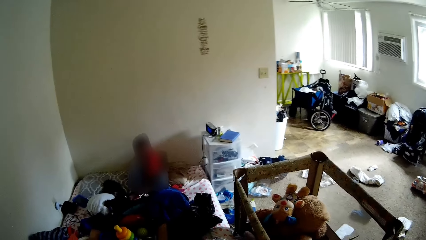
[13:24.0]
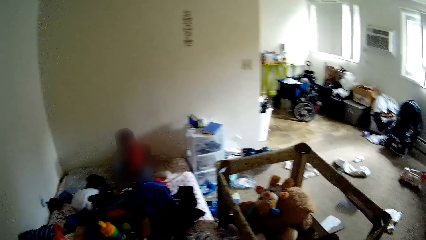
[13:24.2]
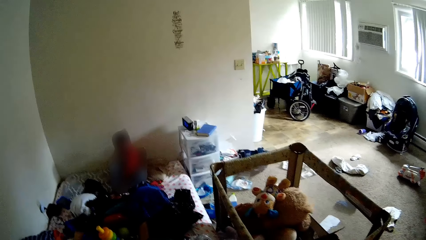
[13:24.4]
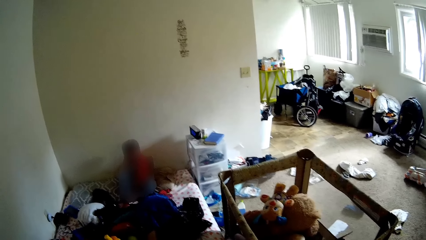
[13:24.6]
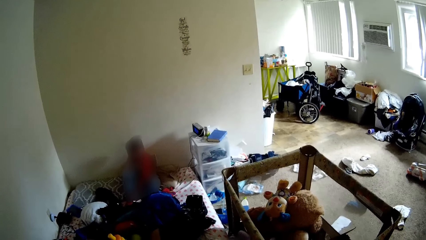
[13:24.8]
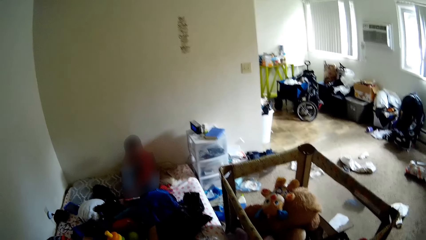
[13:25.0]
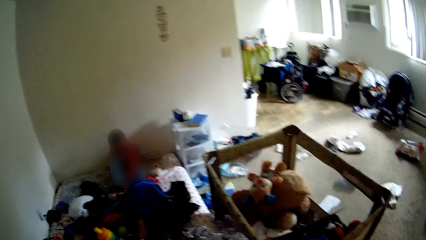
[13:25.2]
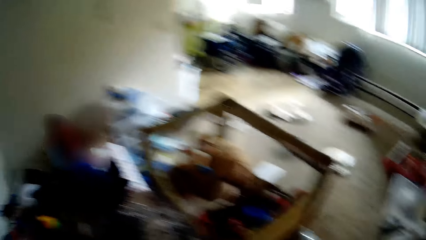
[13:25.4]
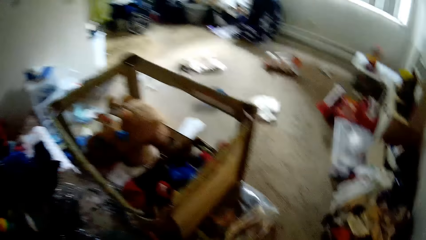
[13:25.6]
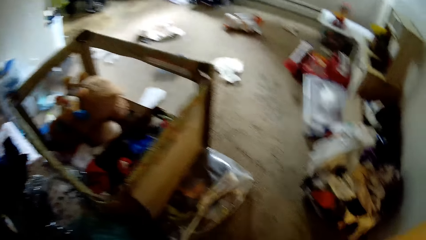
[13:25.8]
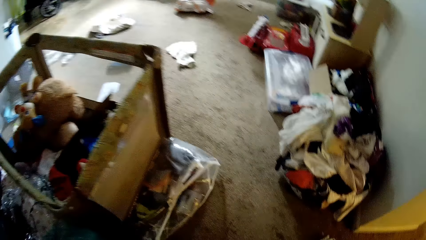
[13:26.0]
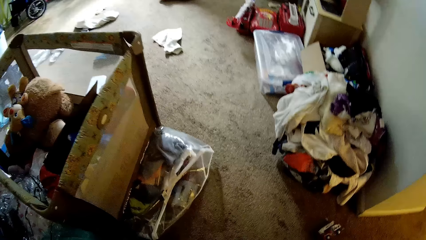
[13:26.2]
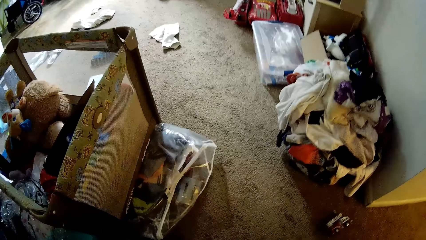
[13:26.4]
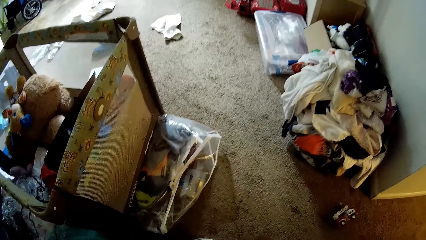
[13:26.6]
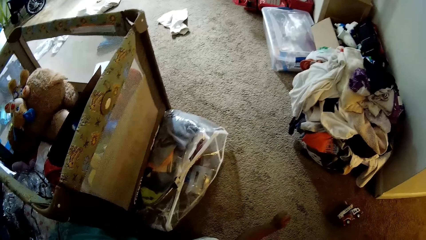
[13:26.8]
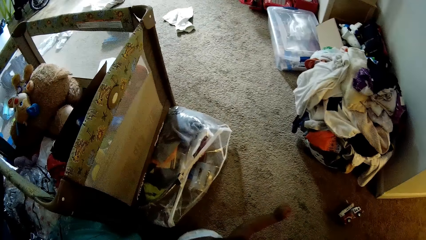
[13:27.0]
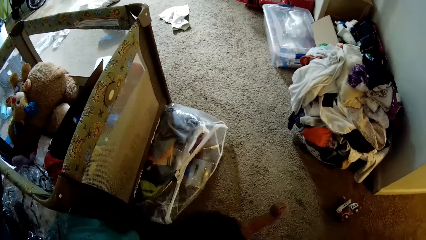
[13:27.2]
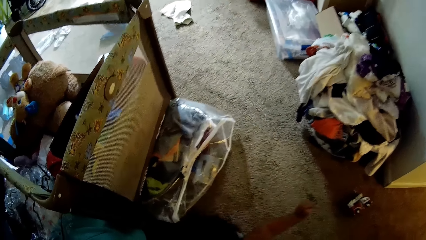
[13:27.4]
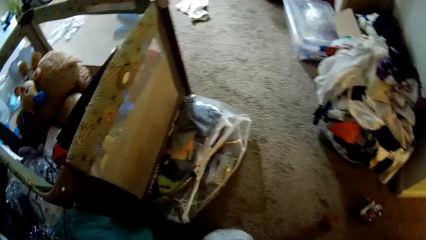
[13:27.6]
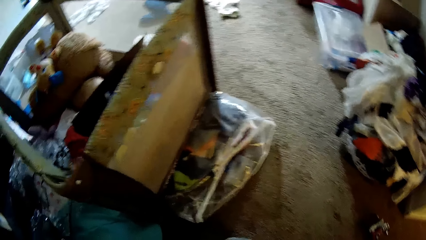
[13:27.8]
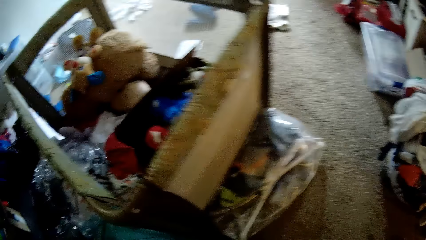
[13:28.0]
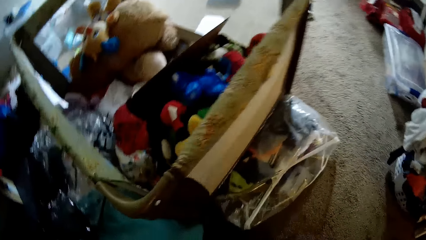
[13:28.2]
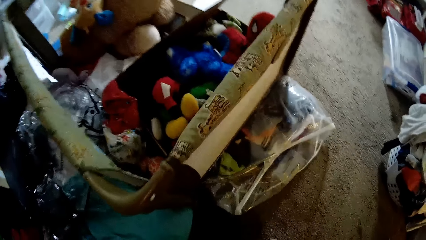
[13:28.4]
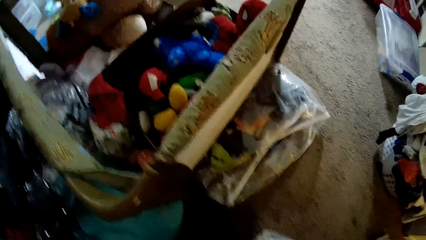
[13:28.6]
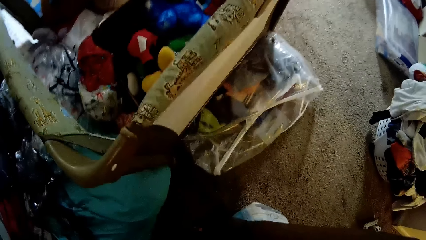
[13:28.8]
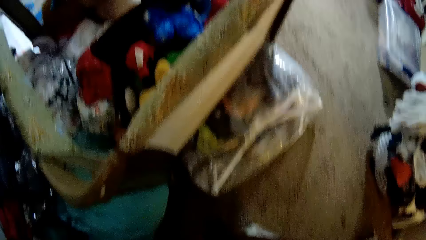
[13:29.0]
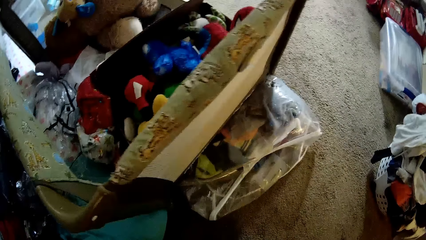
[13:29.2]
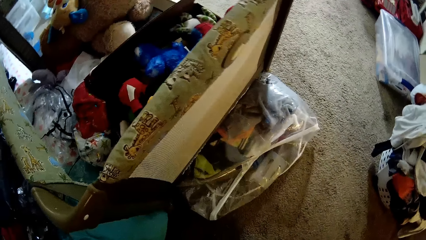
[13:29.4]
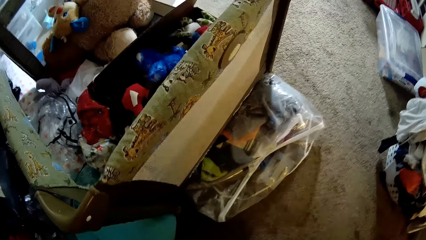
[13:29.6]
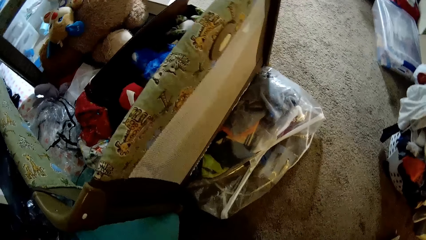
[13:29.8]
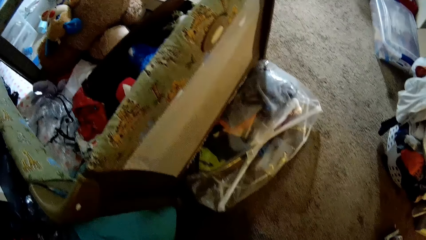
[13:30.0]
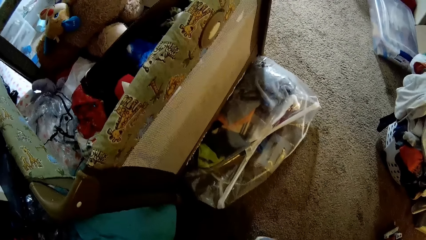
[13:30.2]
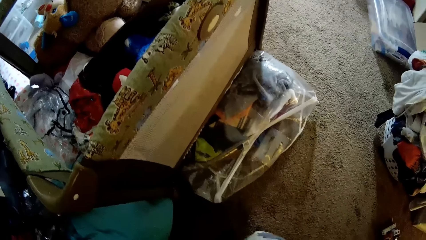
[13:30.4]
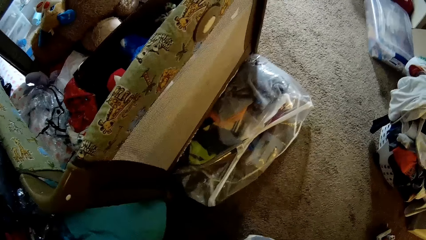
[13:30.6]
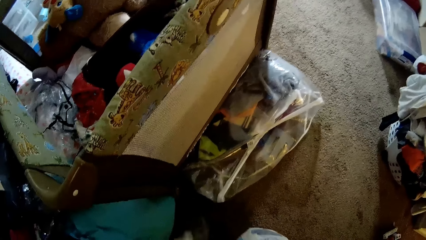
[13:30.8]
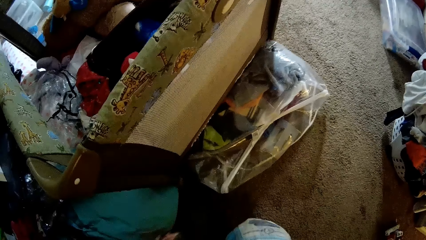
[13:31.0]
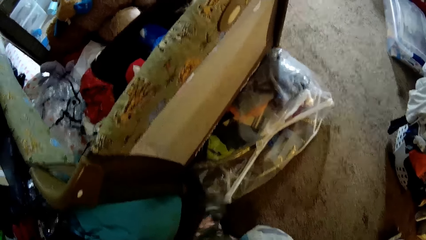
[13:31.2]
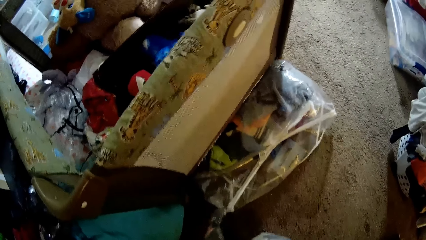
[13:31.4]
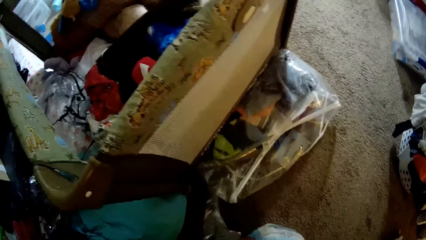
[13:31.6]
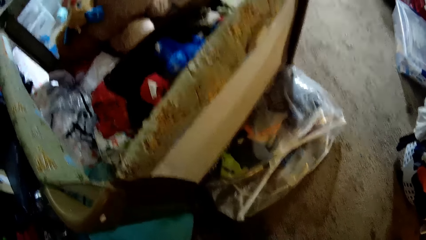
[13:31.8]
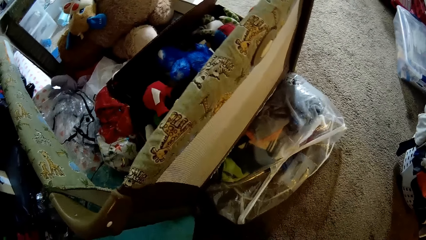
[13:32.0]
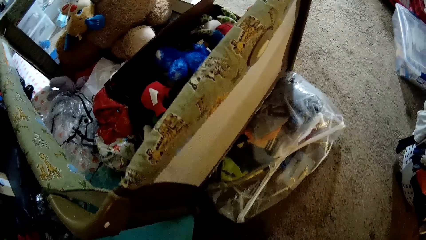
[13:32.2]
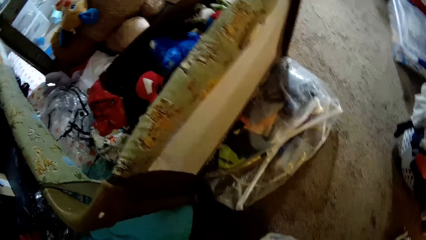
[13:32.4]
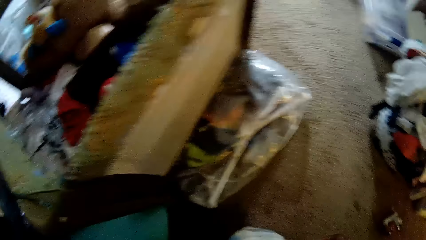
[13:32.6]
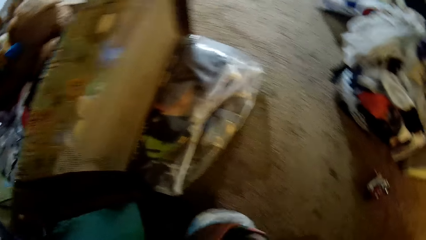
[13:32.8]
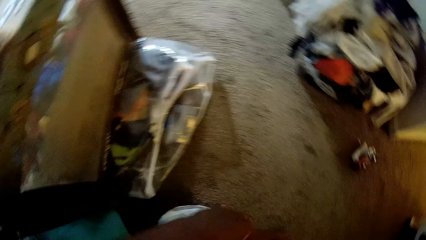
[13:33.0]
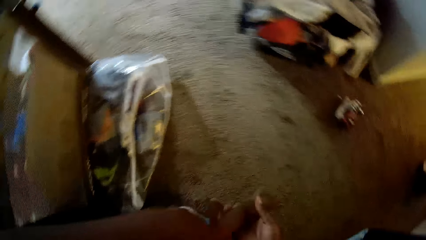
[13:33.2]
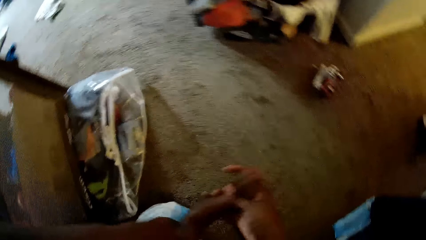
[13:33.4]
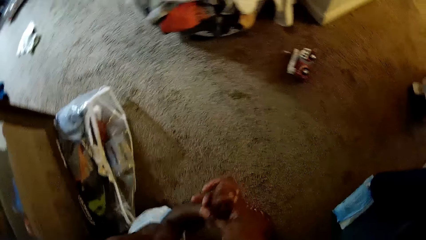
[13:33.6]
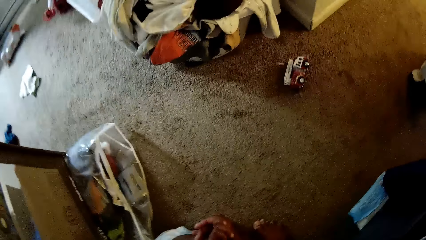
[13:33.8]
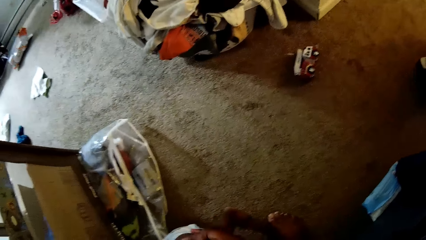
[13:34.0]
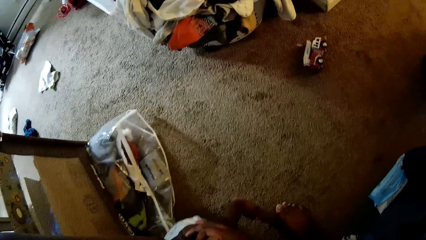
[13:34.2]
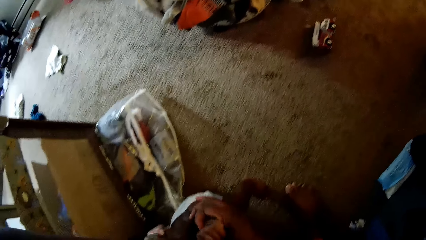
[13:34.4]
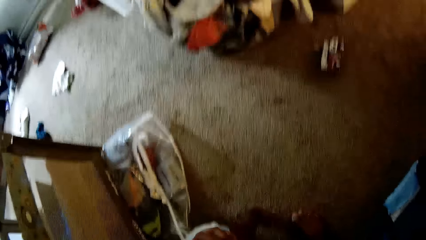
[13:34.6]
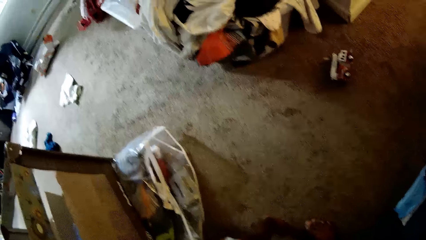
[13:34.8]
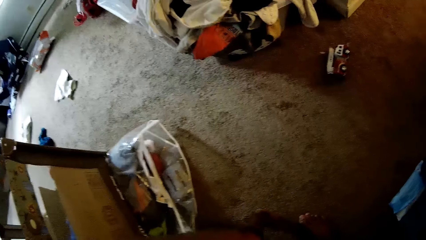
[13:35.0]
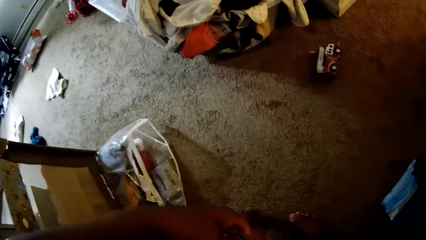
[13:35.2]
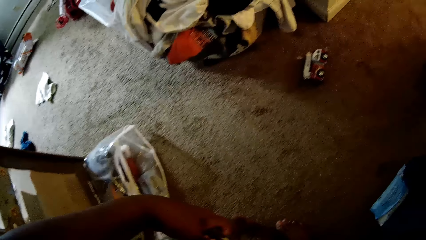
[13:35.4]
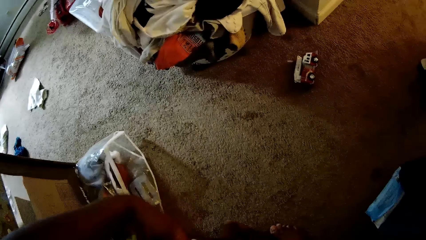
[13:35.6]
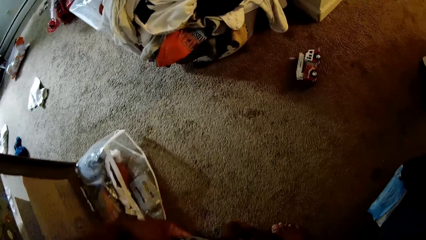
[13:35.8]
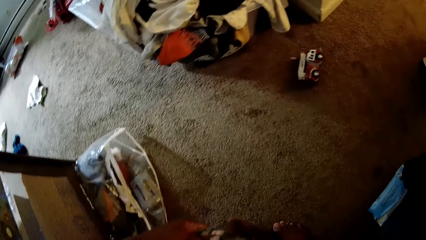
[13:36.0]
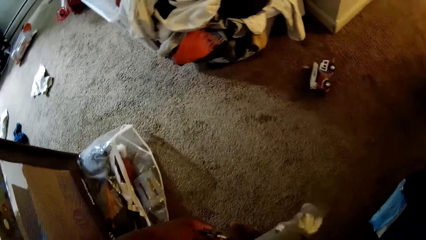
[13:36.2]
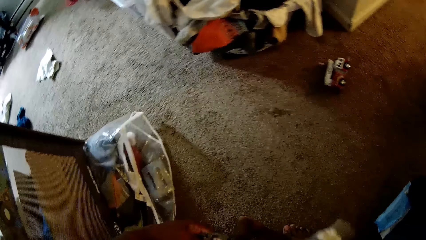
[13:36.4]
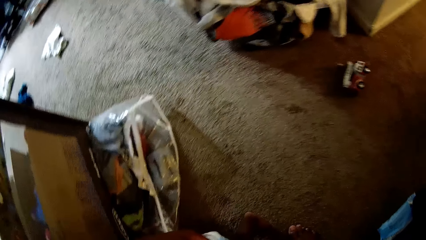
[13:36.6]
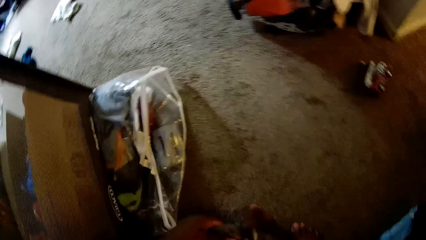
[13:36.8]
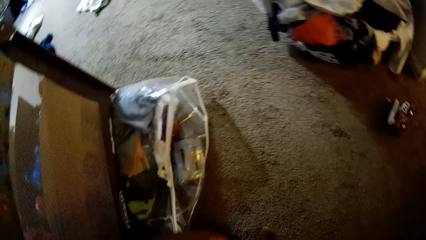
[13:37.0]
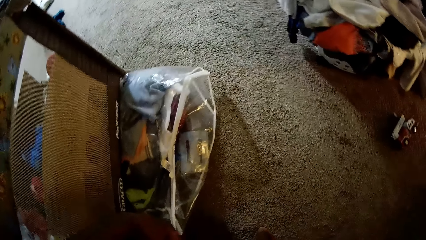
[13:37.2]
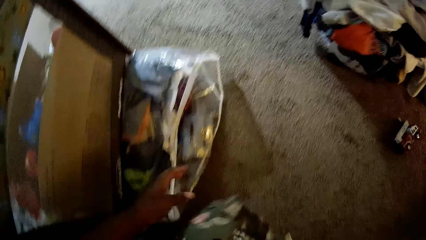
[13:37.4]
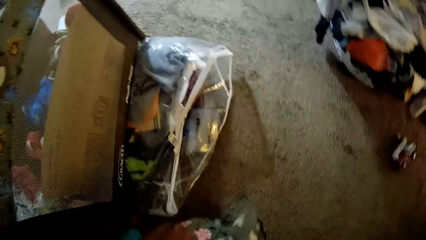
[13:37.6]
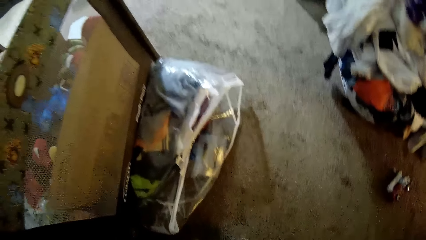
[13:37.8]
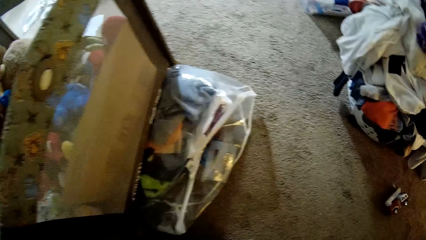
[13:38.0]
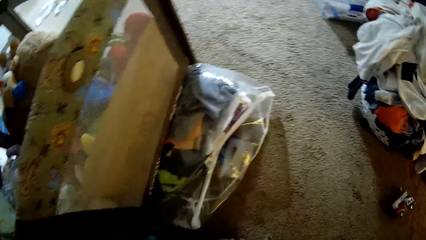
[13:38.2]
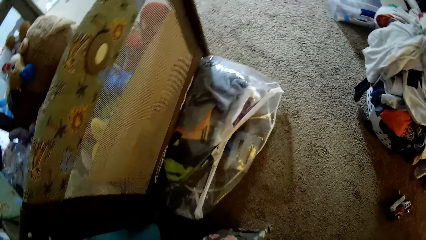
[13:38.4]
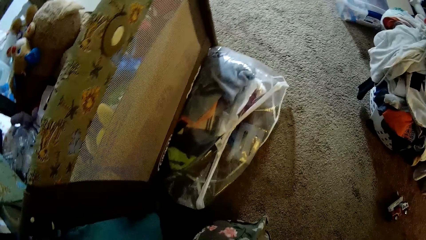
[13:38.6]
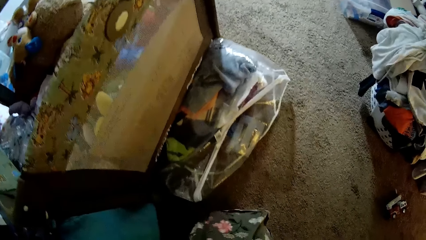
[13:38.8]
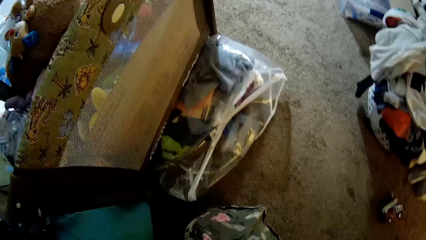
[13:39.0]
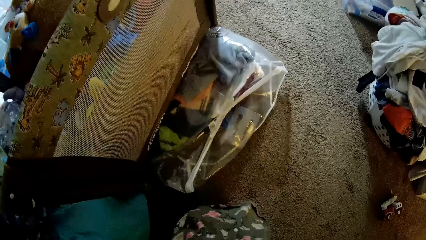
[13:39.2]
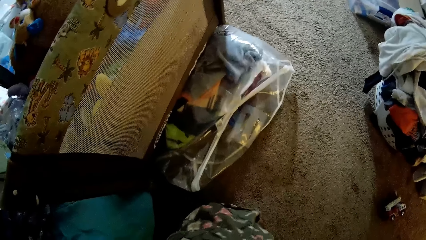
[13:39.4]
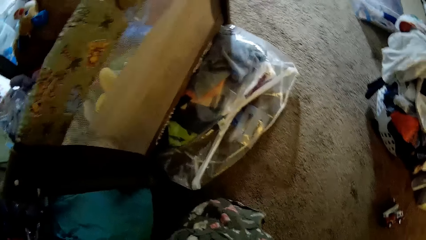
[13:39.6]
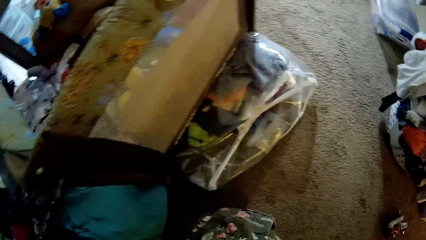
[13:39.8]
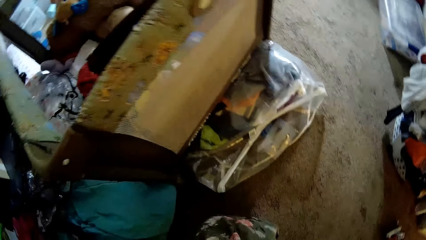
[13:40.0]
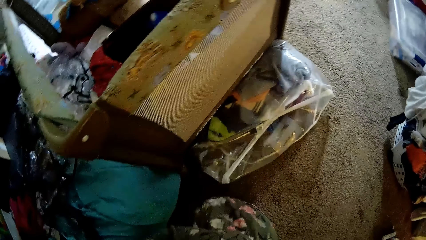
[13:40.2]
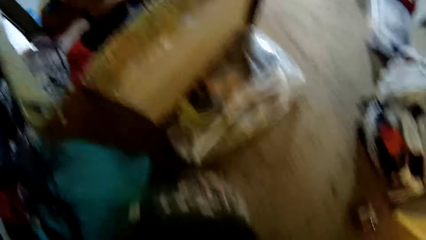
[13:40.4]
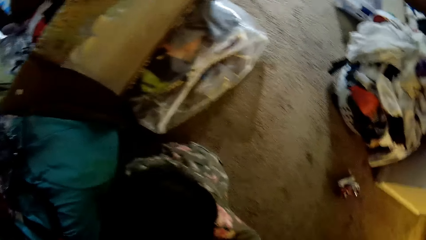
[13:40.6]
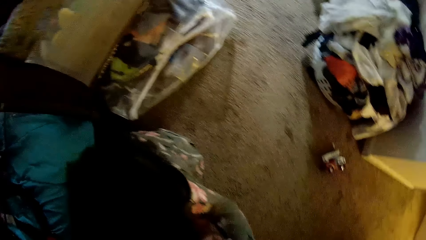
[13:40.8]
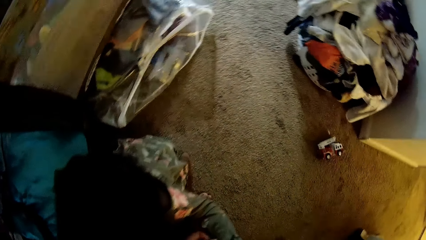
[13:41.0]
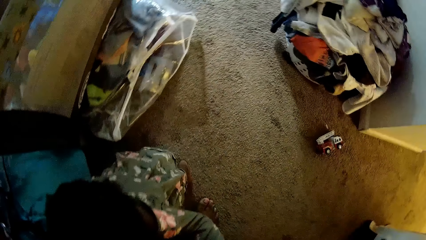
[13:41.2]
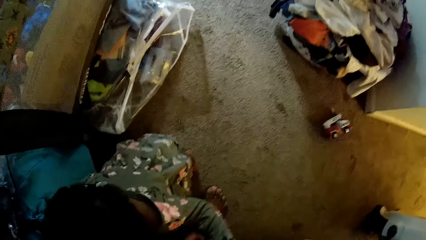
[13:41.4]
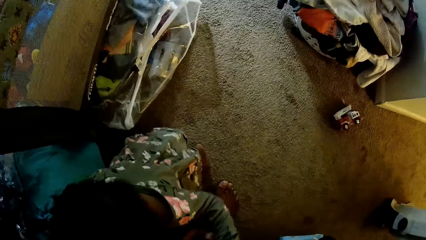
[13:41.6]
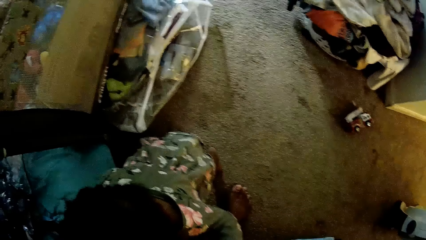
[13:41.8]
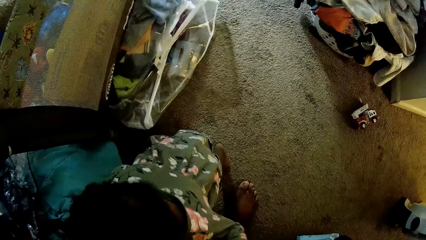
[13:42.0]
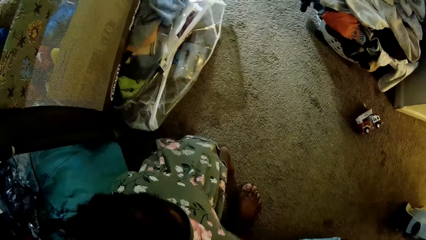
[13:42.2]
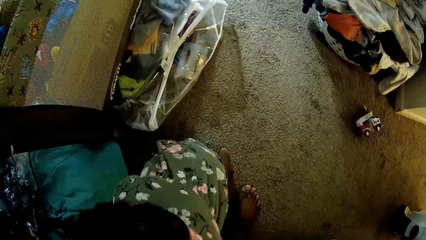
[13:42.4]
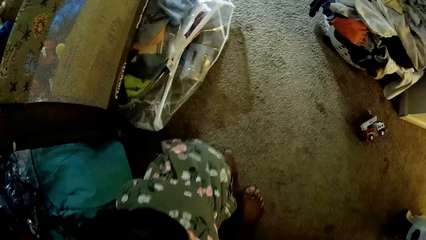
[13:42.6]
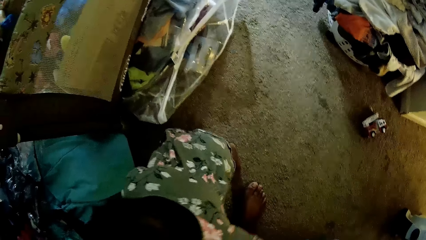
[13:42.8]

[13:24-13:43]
The camera wearer dresses cloths on a baby with both hands.
